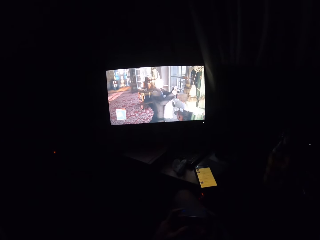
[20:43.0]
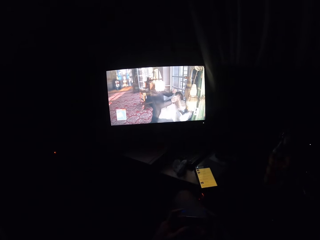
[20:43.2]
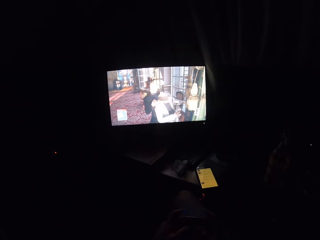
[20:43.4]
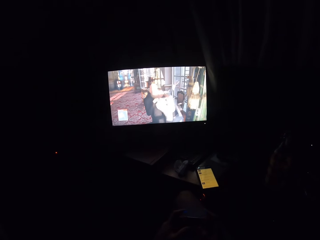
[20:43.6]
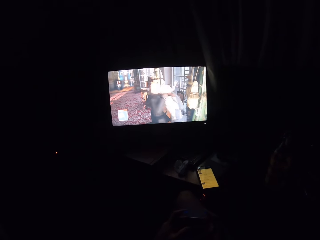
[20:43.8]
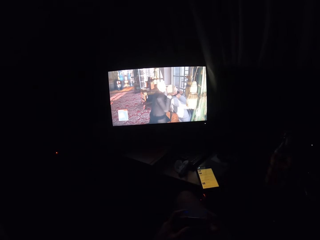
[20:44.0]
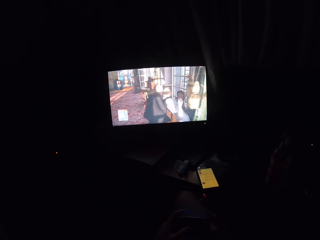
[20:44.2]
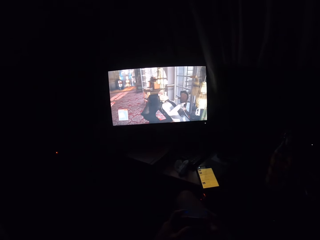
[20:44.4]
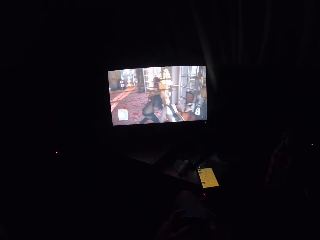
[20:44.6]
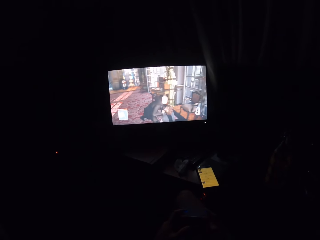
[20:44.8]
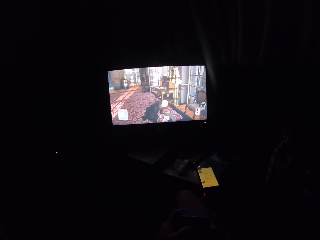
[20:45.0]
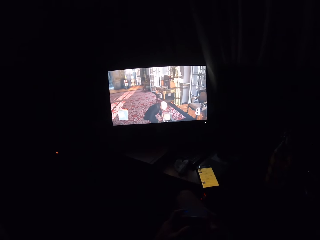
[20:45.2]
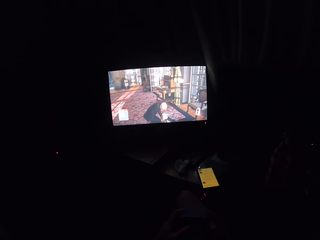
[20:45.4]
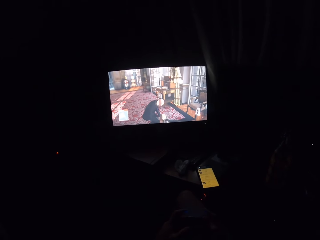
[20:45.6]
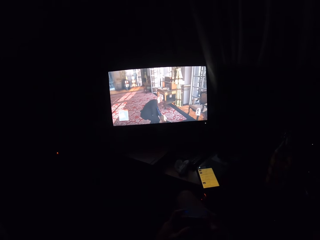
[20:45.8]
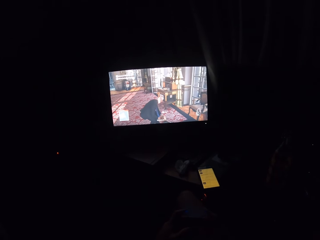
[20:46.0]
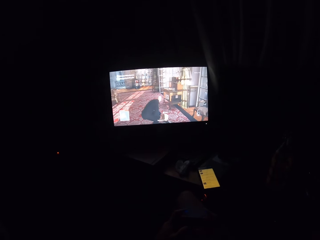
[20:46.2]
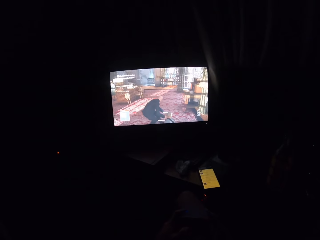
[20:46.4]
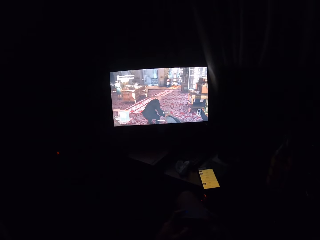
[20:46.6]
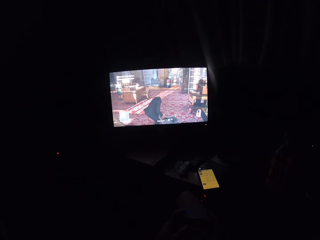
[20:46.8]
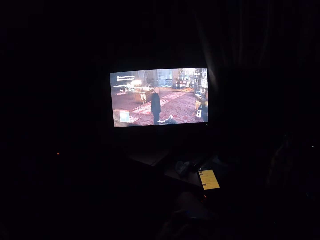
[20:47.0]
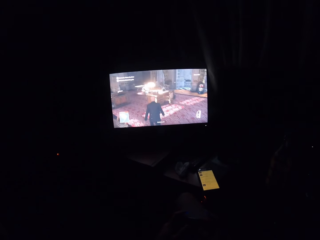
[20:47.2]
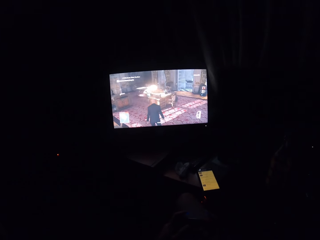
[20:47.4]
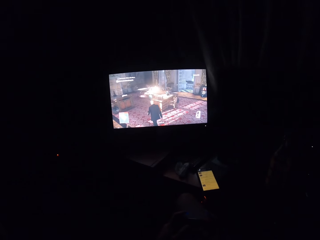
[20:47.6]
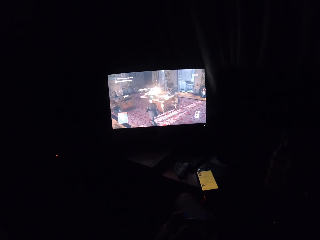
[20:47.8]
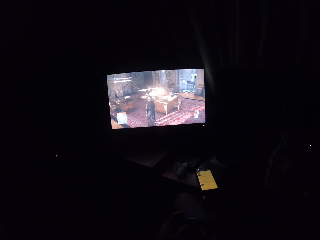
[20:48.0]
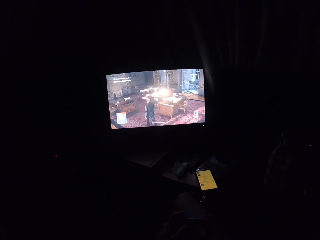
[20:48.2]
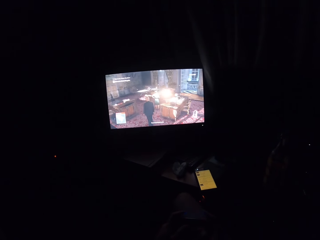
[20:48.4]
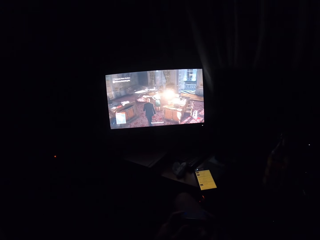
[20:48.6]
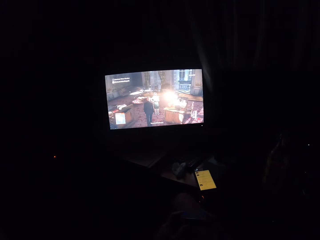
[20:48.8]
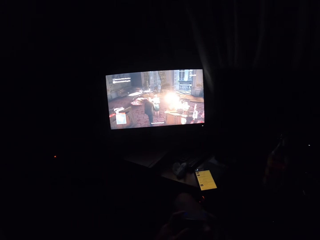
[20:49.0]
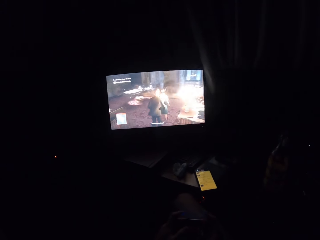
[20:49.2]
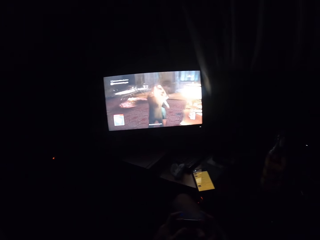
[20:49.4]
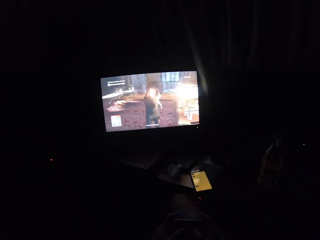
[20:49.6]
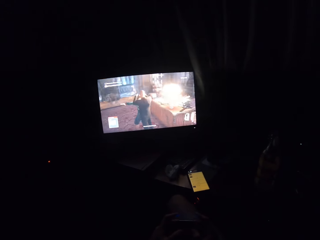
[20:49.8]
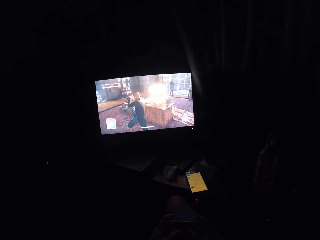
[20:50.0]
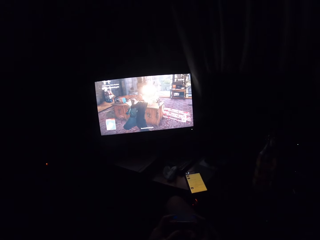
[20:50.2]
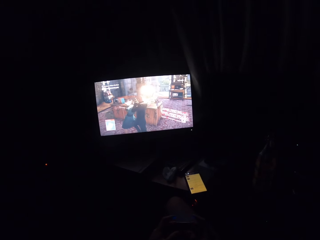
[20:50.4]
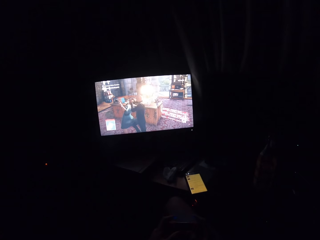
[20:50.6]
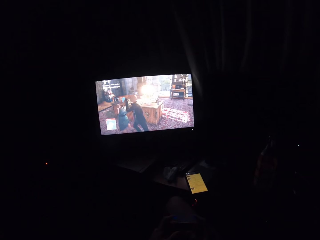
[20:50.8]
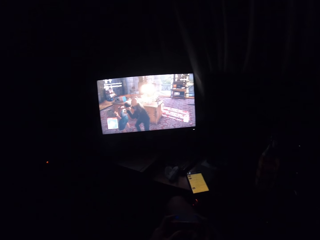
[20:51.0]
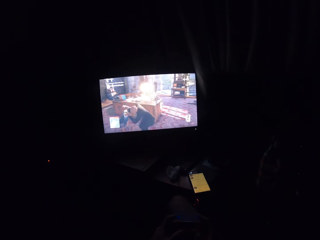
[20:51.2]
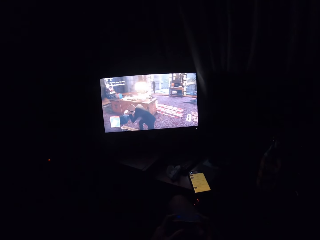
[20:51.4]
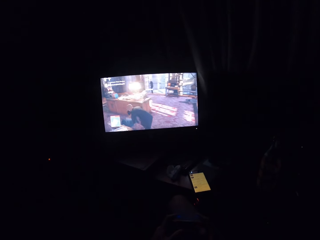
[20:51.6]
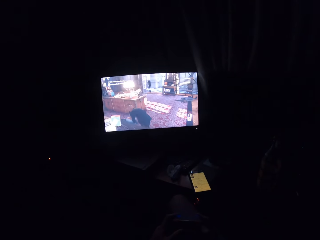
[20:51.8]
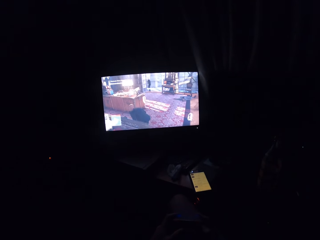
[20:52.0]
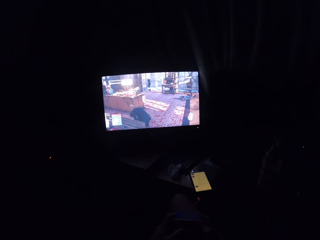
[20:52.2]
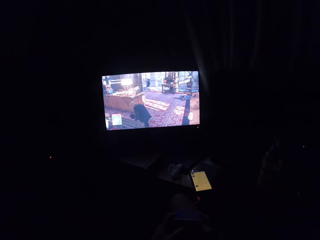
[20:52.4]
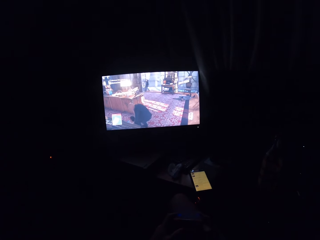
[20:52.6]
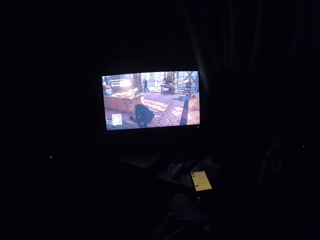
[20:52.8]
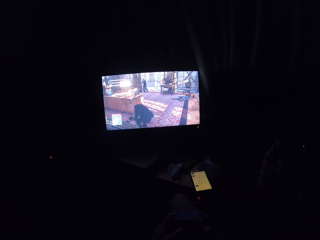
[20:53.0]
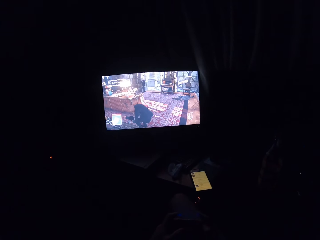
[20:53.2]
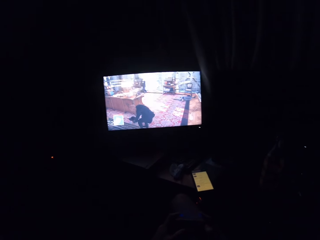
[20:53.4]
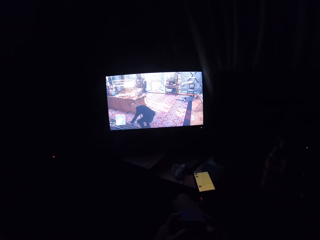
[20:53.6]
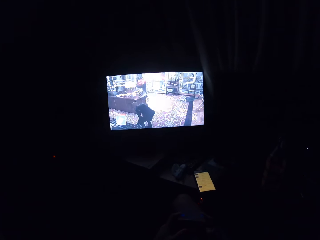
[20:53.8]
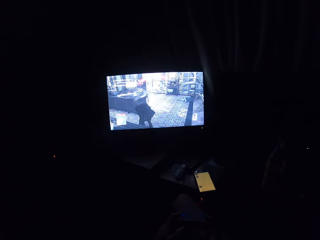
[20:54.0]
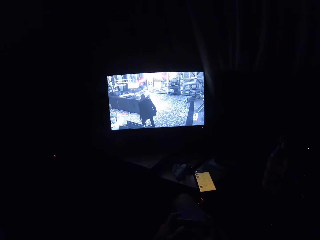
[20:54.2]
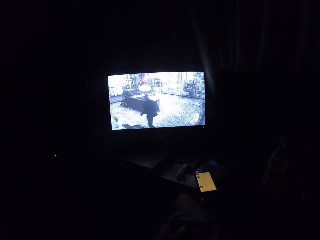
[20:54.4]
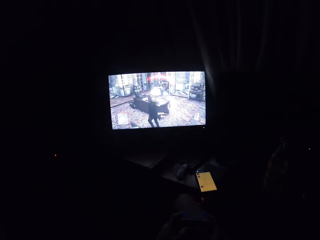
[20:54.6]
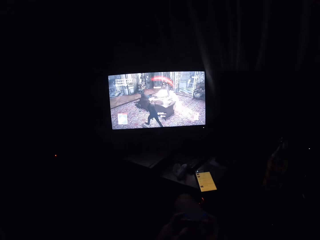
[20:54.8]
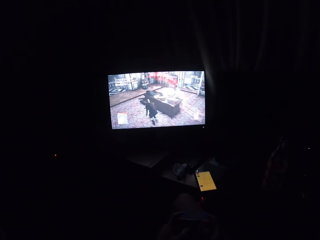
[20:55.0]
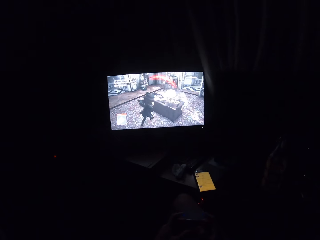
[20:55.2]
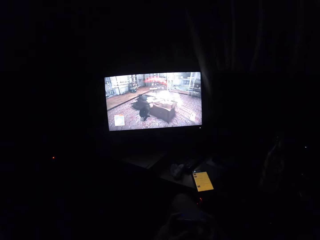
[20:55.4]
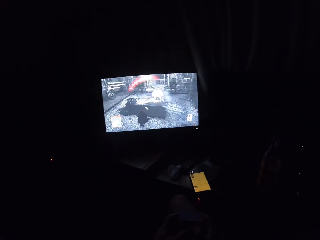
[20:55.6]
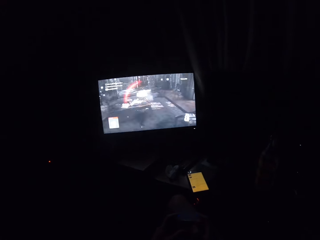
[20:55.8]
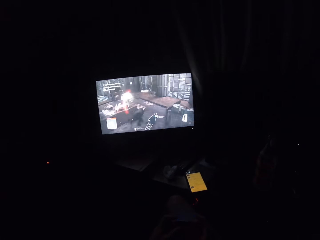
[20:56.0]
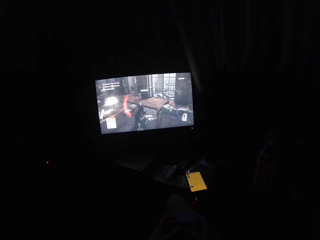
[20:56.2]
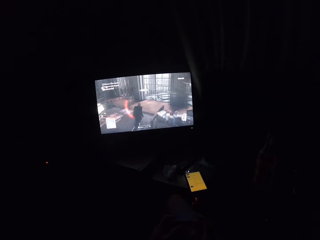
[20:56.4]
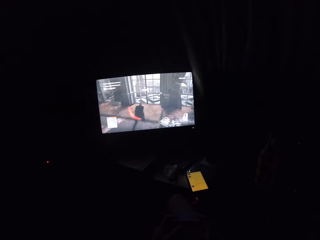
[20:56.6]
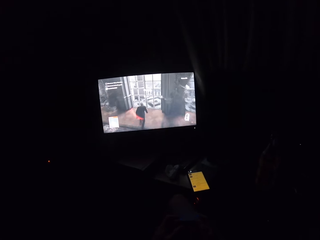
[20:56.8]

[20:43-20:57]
The camera wearer turns to the side. They play a video game on the screen.

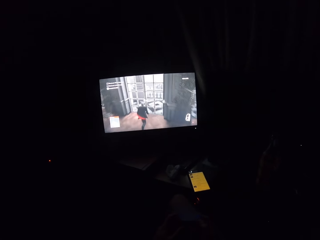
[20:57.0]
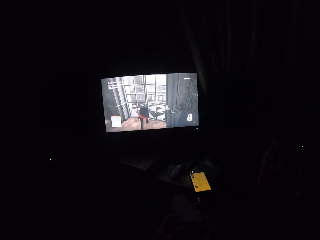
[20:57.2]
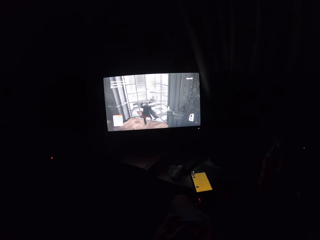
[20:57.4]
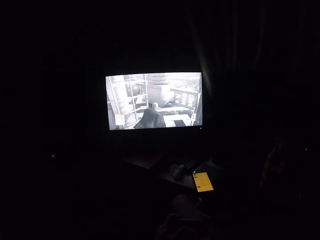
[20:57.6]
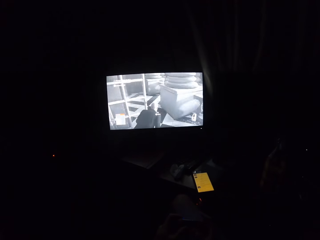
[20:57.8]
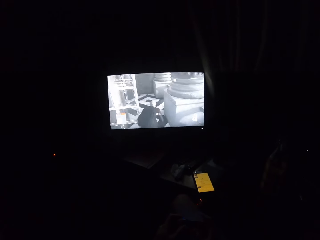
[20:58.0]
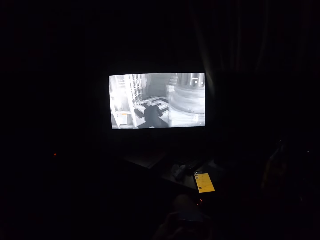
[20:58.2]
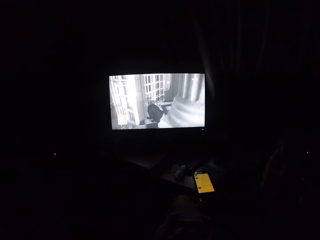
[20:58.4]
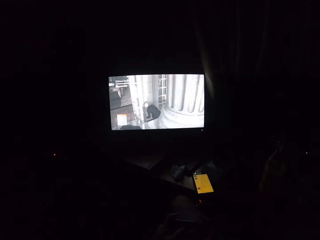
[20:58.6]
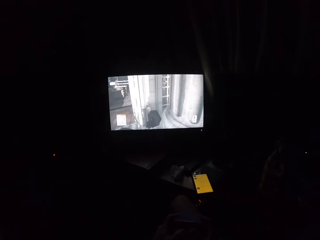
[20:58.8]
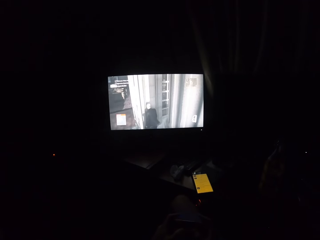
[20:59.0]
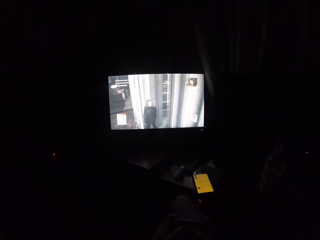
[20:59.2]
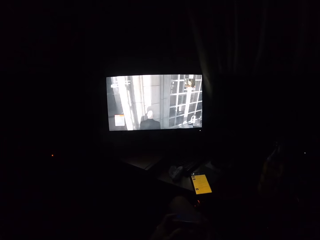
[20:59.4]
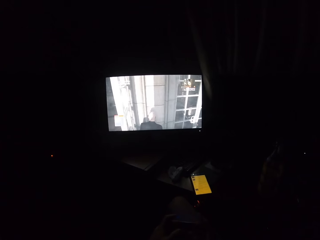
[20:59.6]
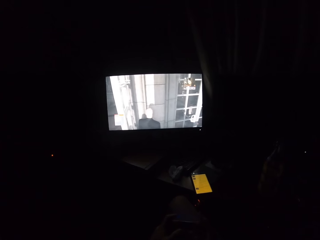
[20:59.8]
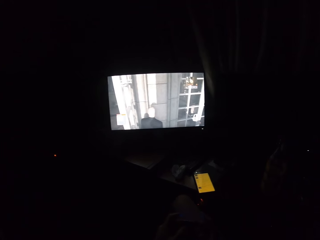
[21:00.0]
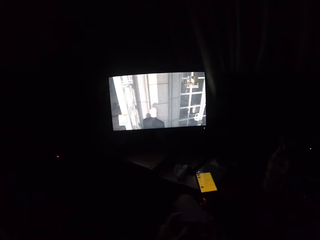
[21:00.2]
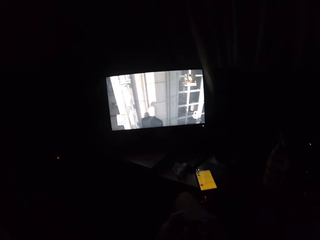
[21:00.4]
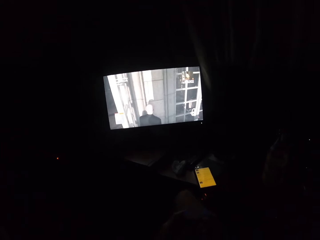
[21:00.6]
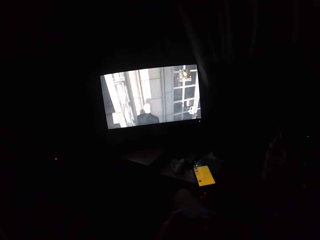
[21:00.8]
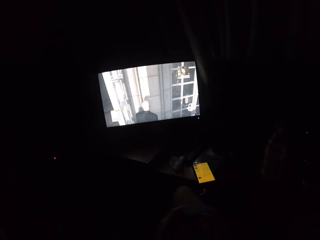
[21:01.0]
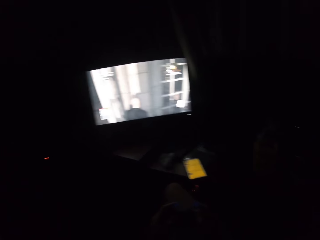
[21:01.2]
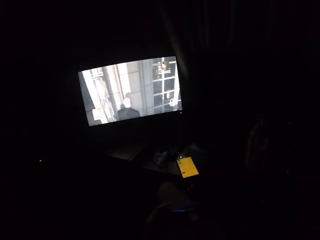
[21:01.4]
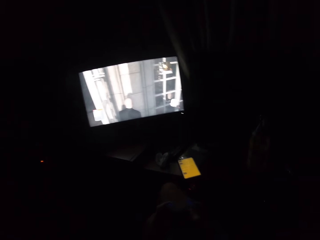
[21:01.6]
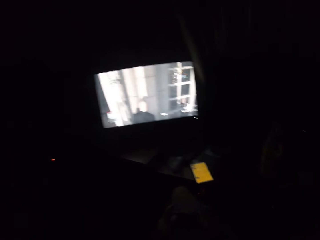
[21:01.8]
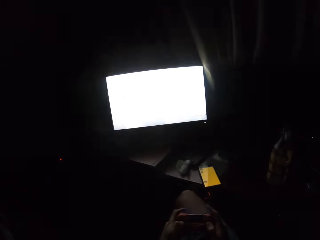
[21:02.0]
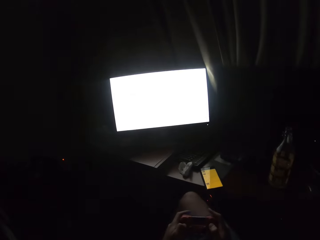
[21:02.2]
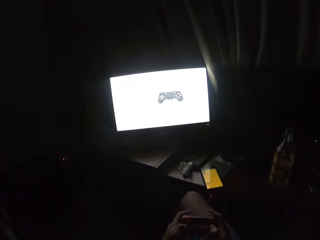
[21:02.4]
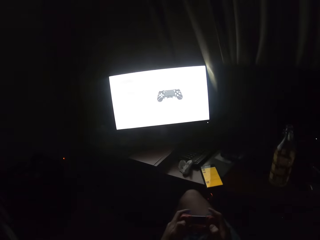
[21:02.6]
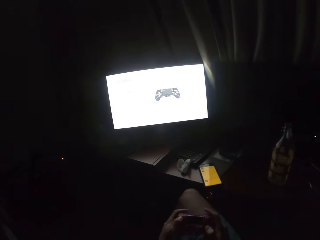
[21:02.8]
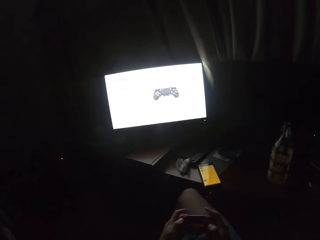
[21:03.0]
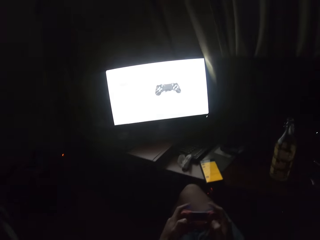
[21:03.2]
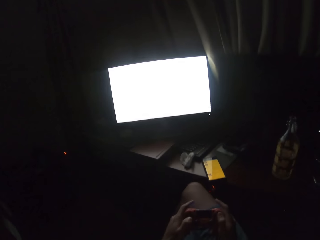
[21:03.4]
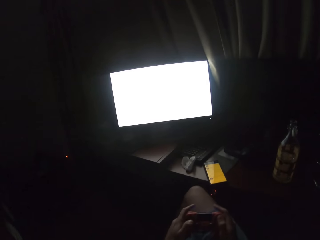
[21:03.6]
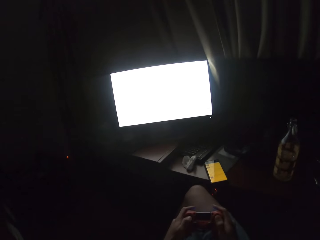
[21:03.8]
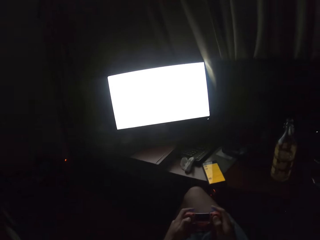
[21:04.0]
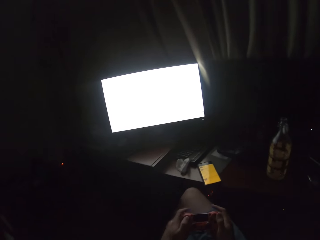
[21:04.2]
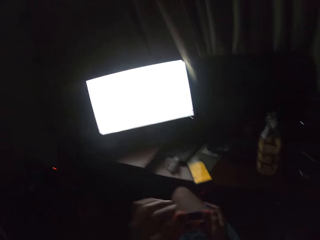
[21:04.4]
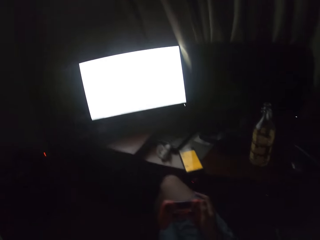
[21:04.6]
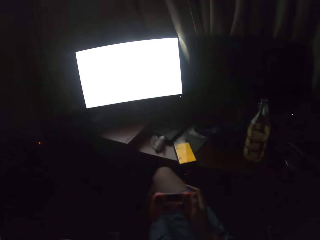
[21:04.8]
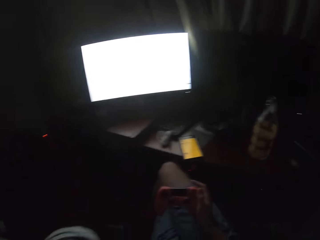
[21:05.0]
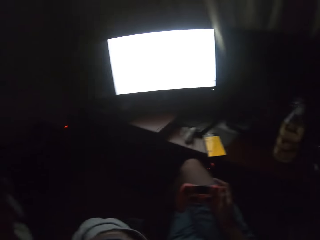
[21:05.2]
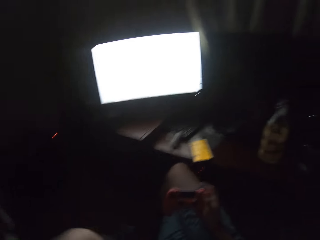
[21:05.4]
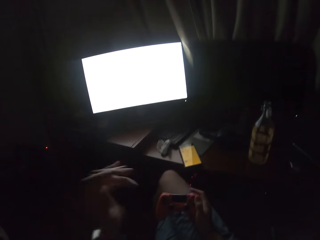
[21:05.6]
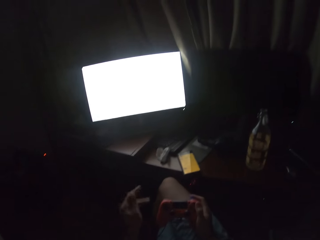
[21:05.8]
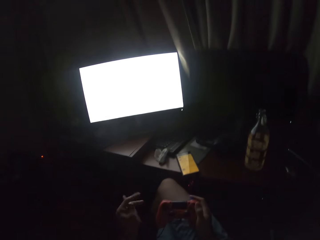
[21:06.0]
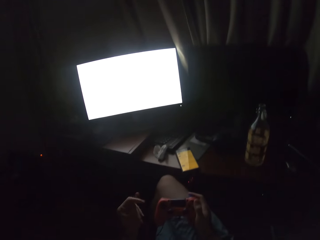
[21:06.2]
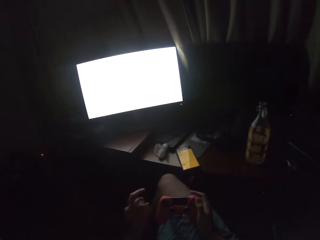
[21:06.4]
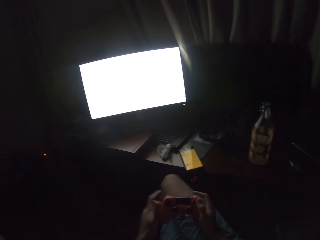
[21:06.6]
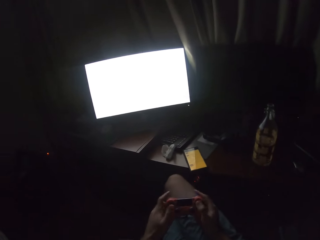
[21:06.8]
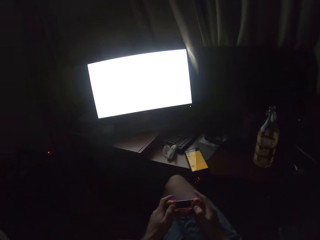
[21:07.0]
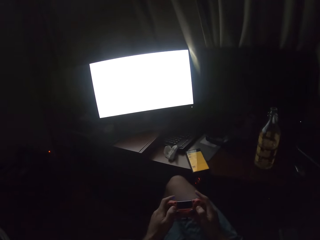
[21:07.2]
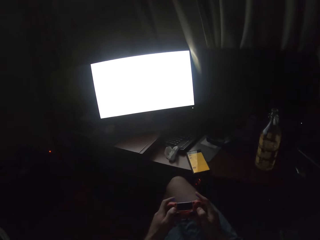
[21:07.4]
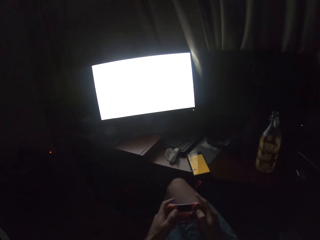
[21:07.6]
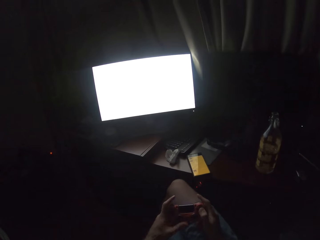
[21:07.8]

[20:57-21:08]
The camera wearer turns to the side. He holds a controller. He lifts up his left hand.
